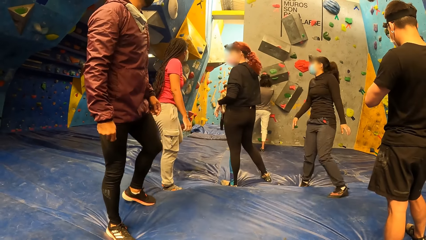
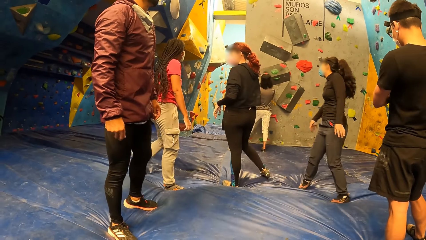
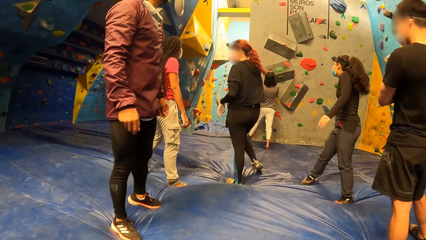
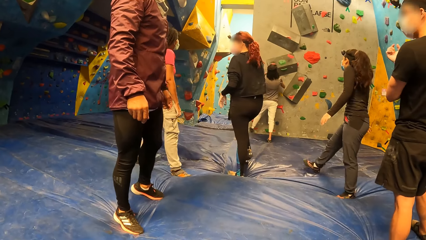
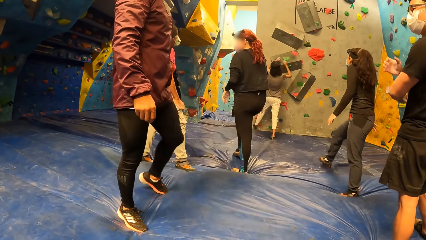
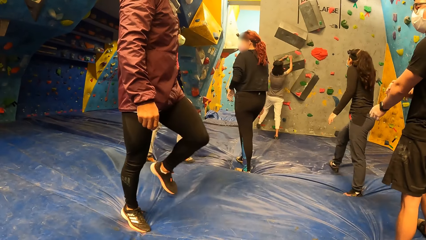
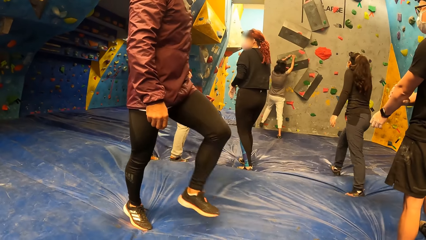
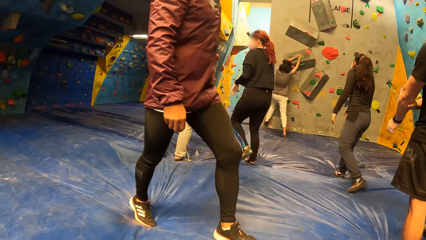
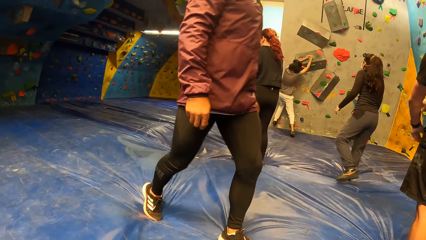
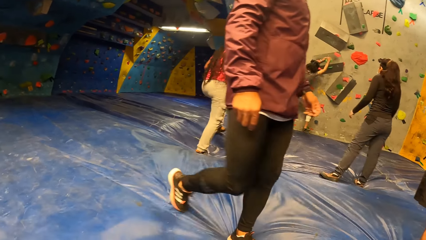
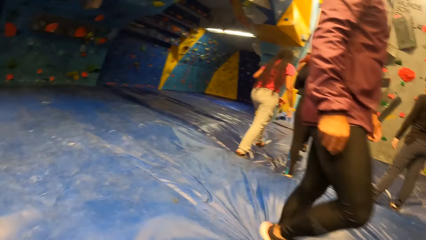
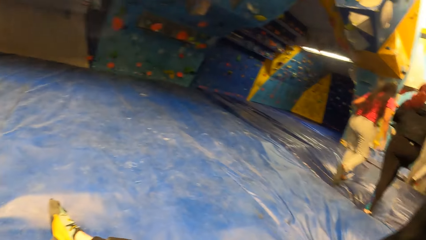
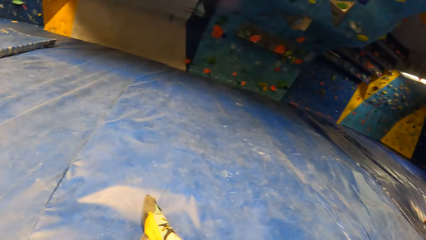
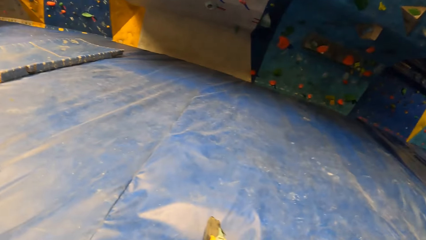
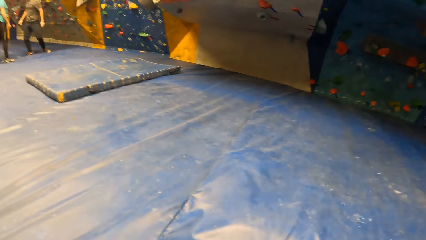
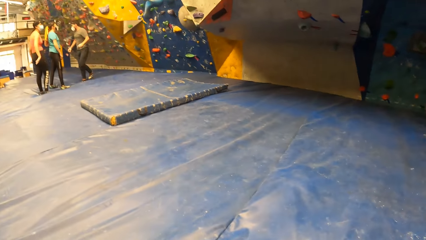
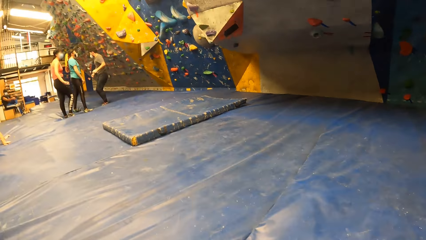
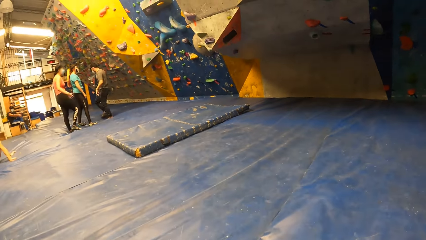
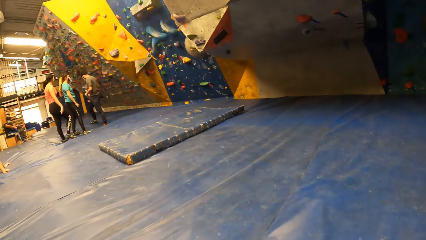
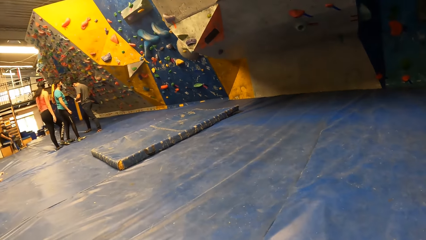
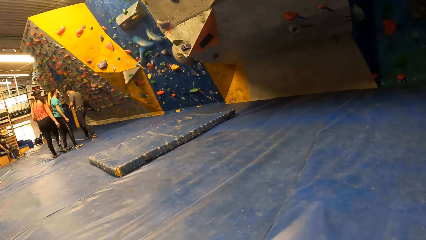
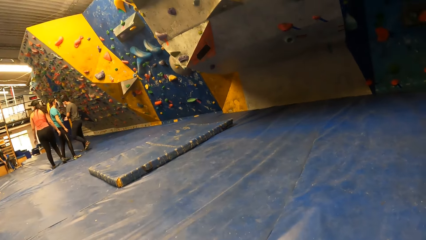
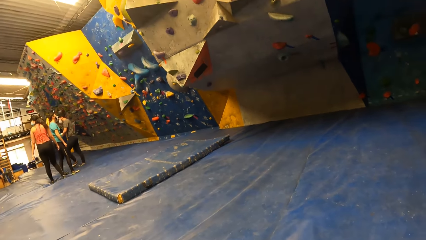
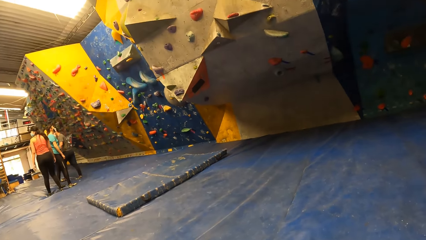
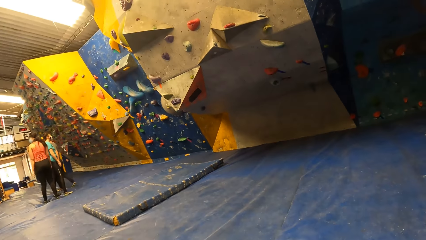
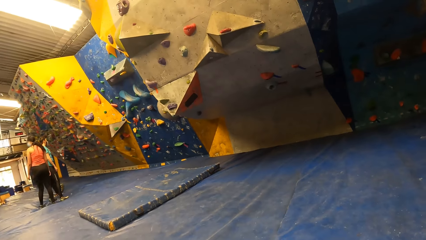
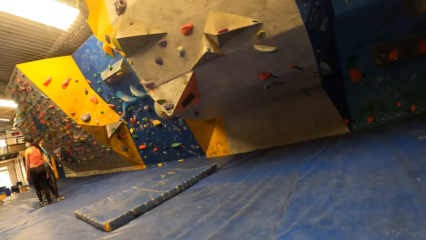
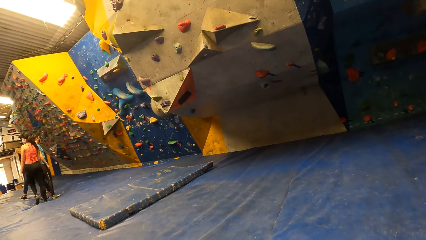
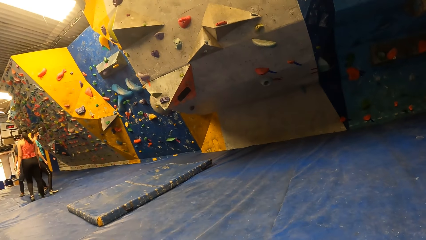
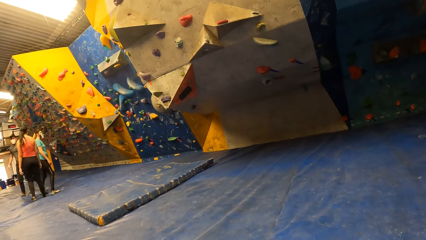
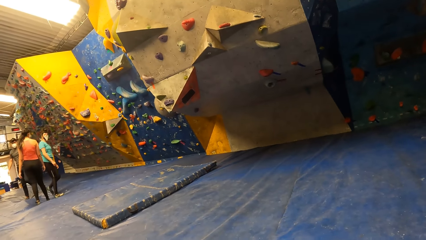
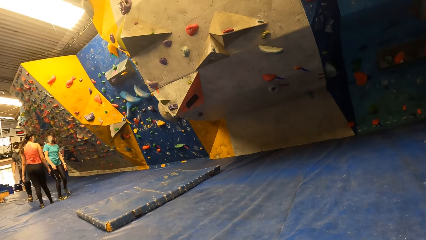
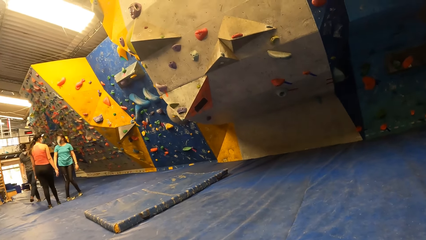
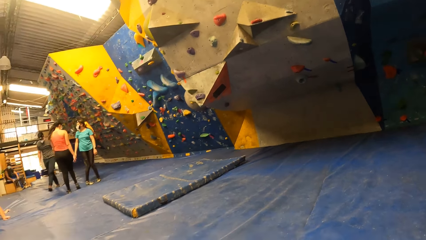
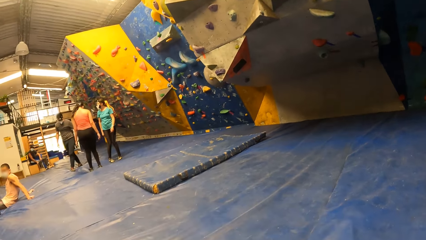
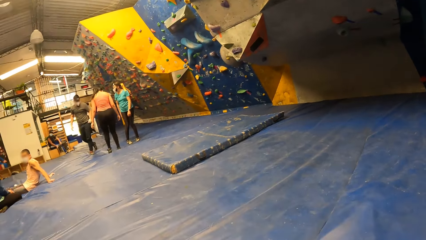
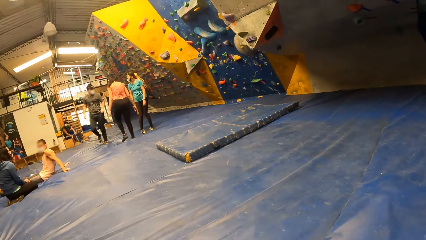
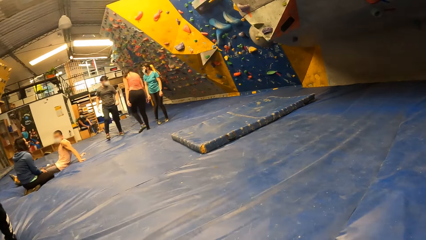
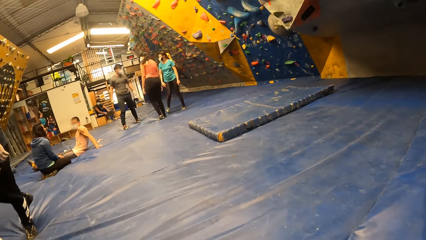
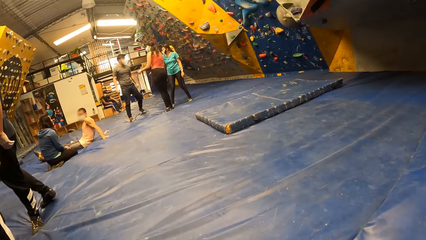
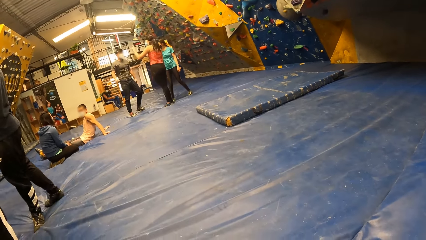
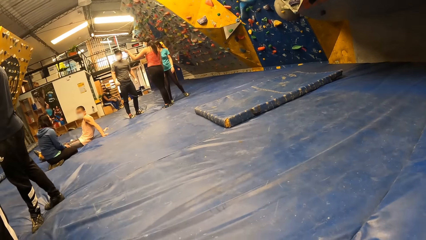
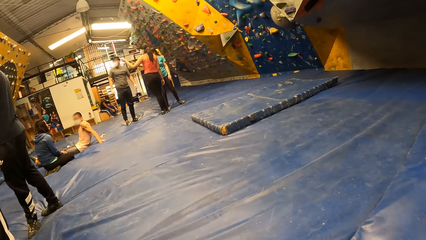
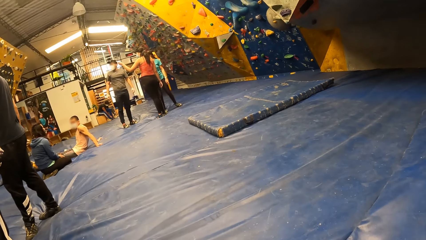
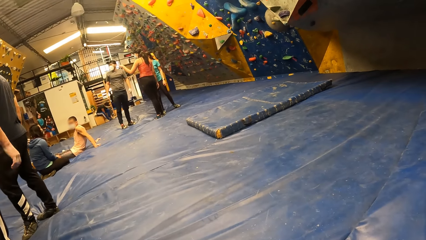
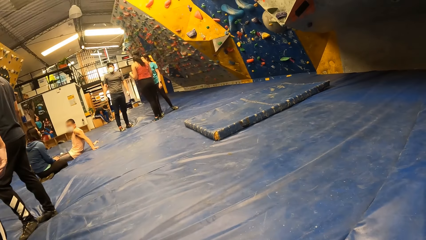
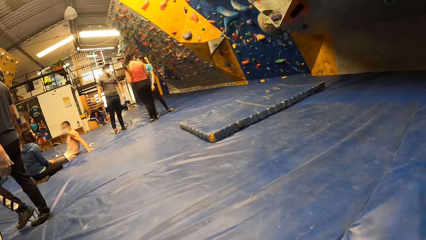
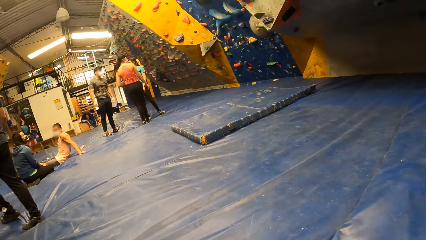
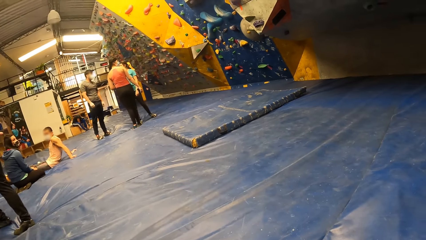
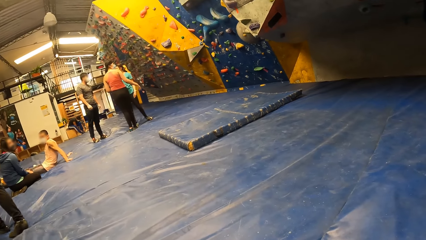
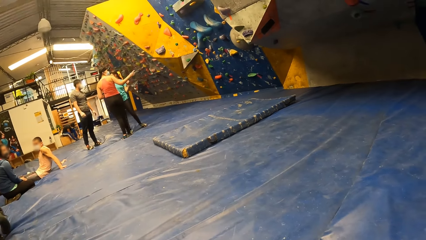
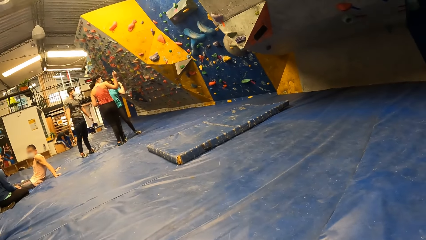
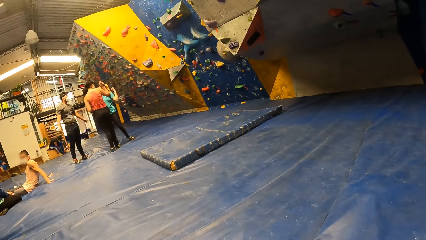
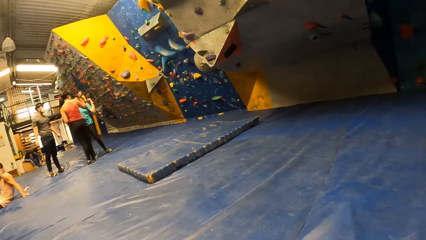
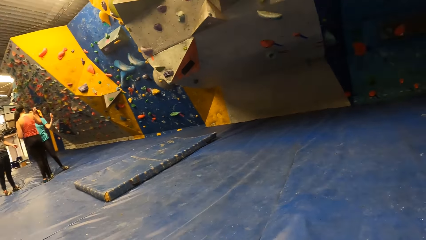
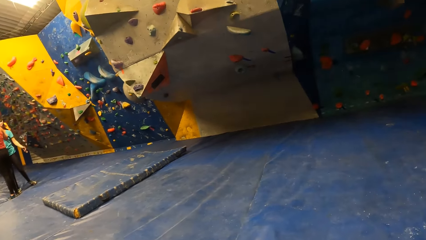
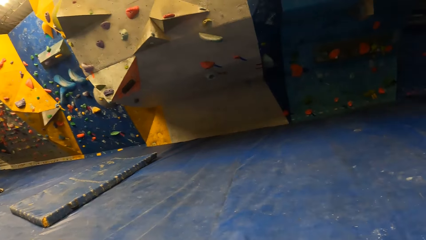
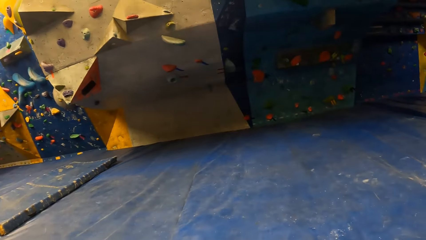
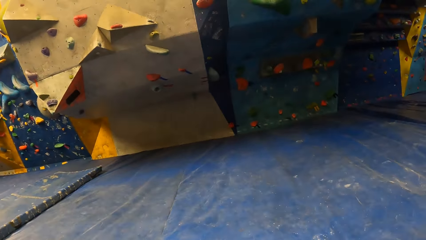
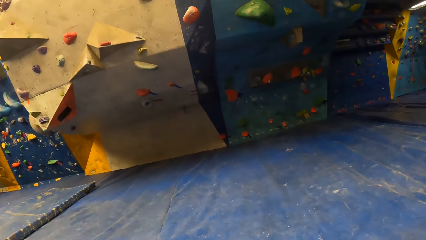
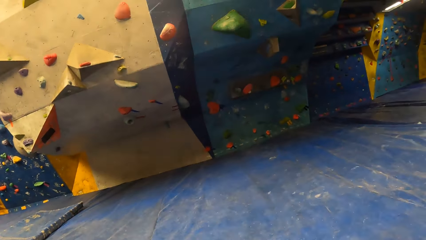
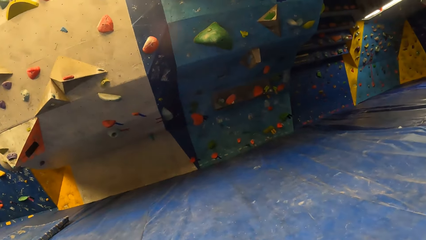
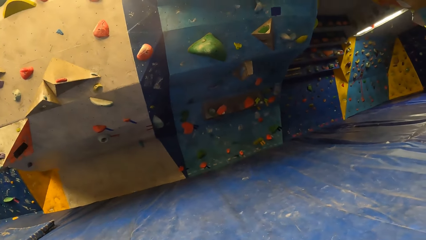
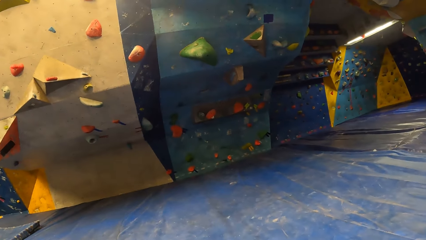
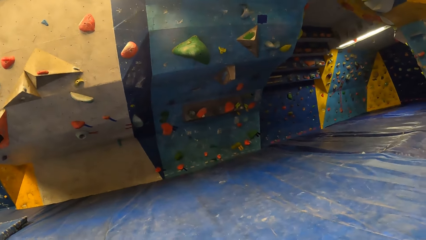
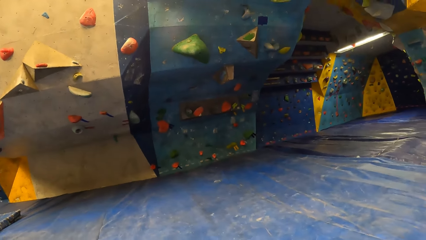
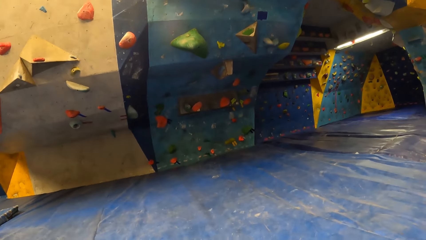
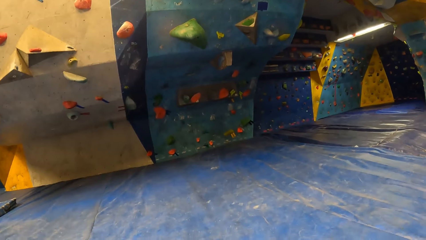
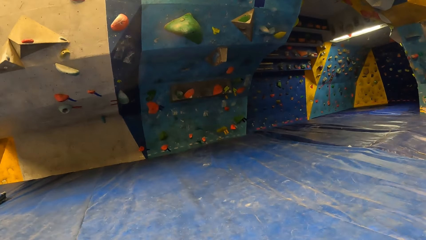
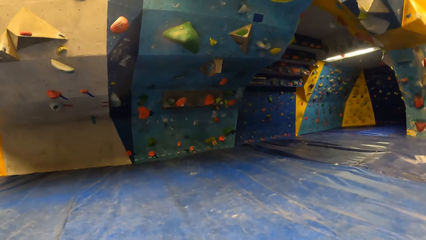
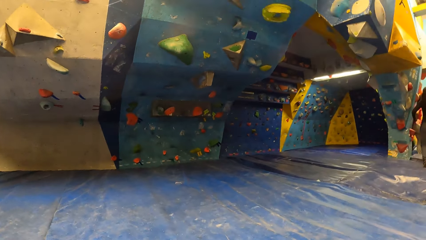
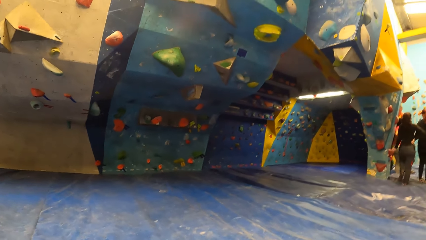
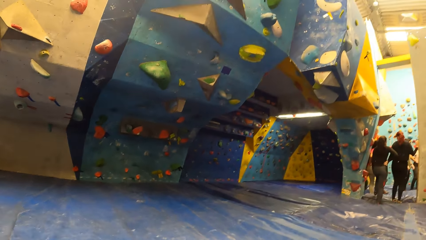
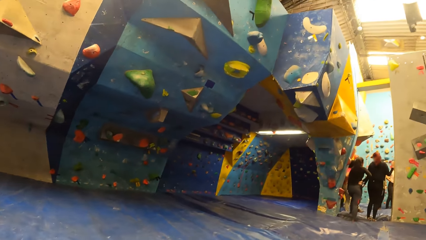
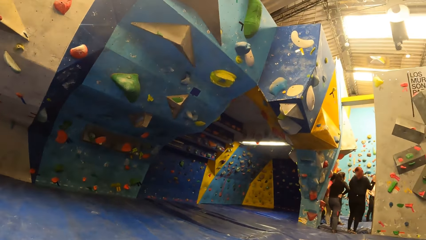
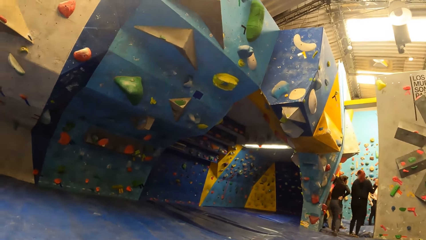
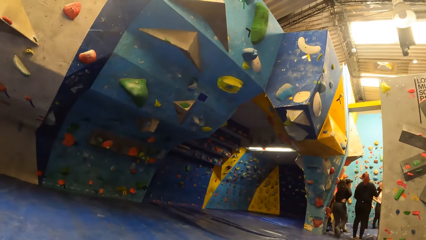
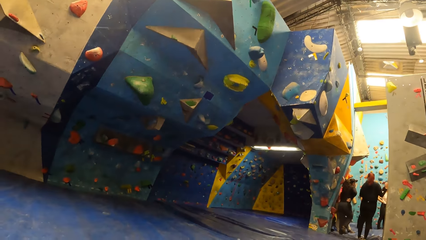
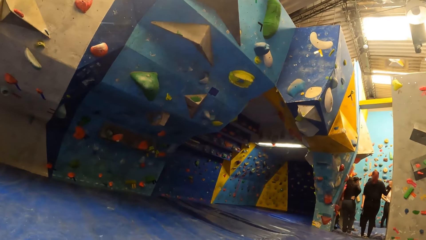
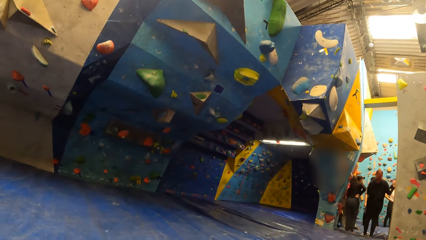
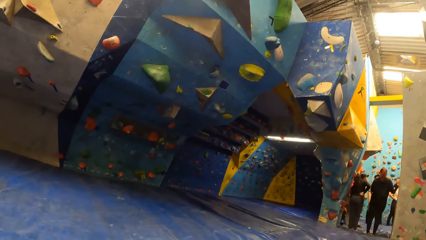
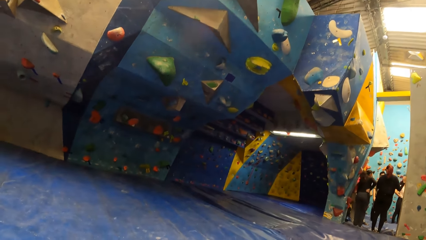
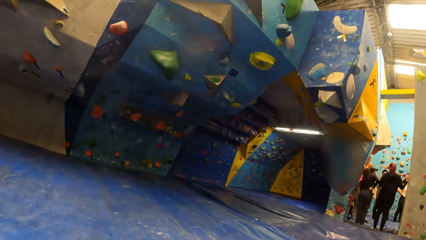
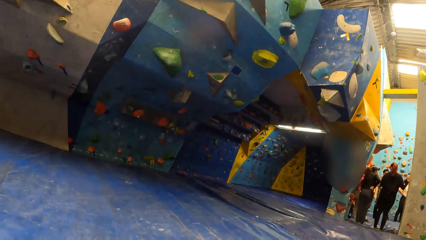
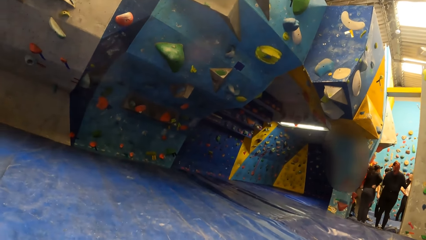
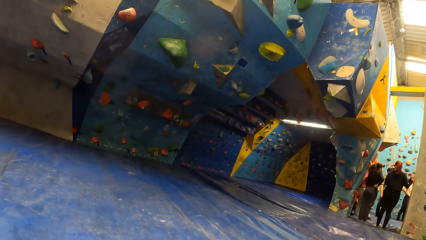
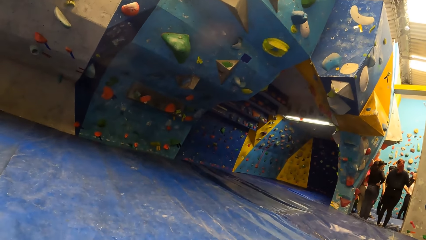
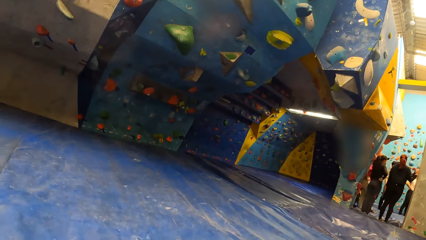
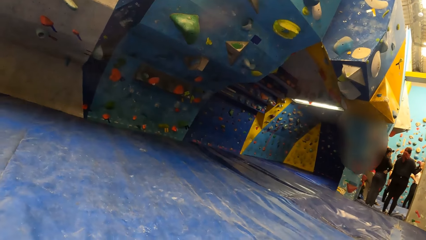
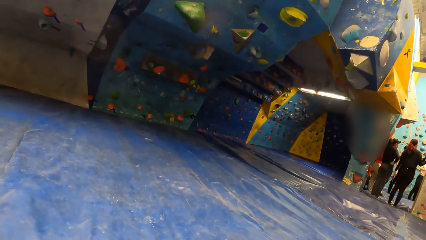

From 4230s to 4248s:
A person climbs the climbing wall. Another person sits on the landing mat. The camera wearer looks around the climbing wall.
